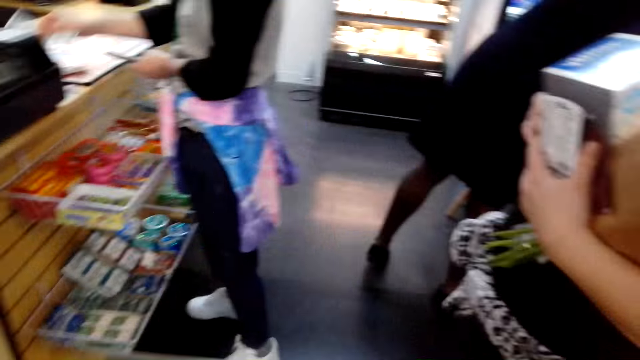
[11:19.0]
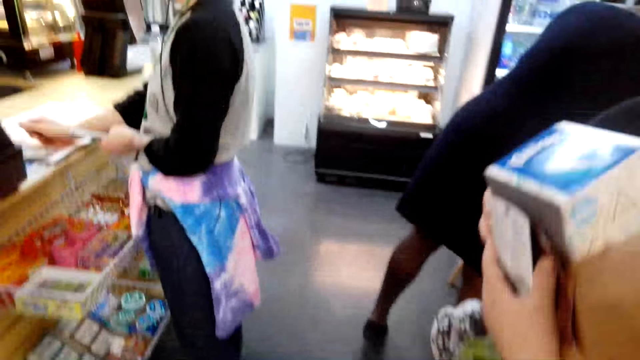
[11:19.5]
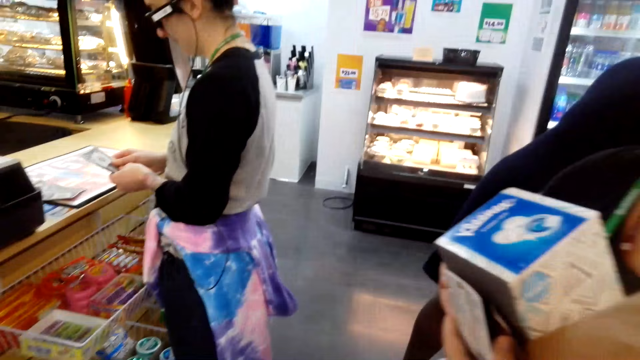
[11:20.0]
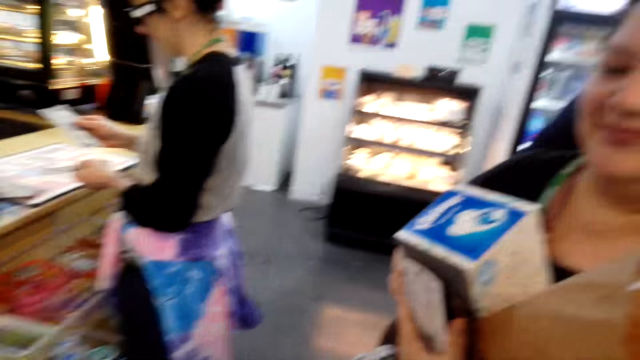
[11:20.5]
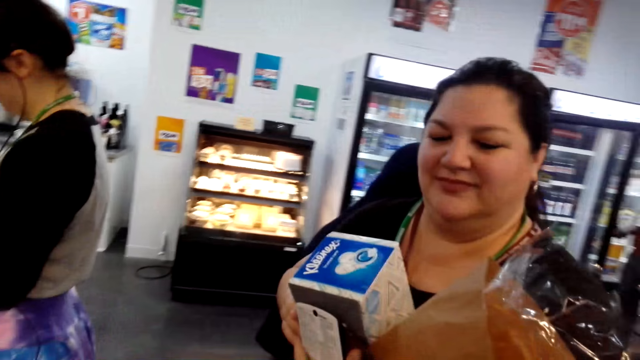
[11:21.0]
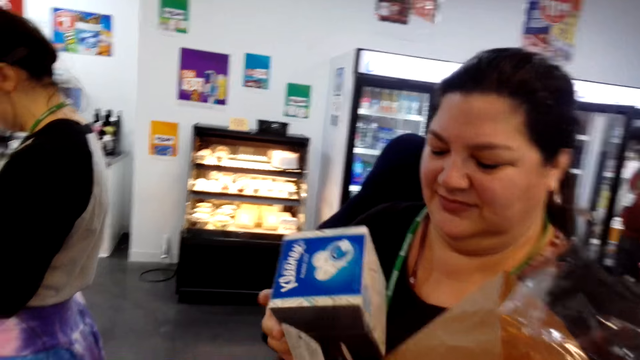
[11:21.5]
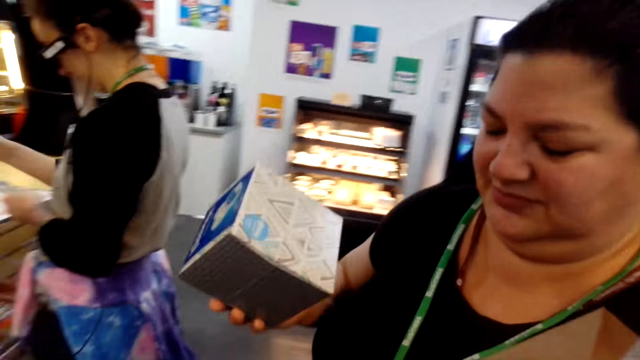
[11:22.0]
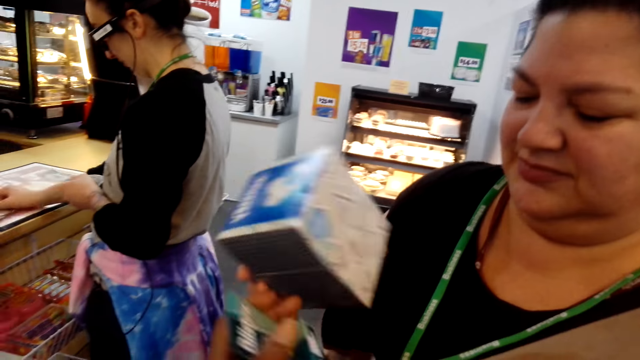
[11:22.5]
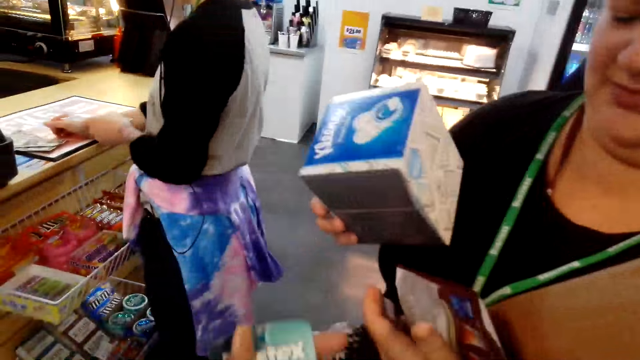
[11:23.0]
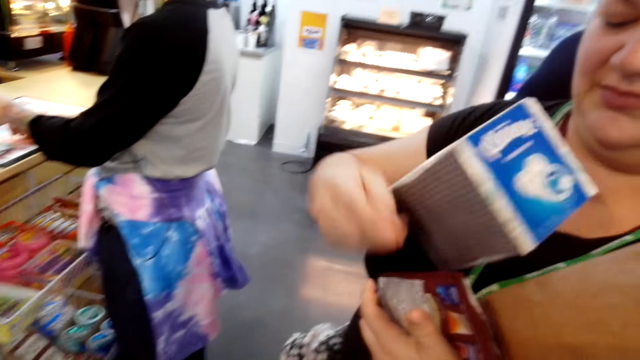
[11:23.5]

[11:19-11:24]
The camera wearer looks around. They converse with a woman. The woman pulls something. The camera wearer takes the Blistex from the woman.

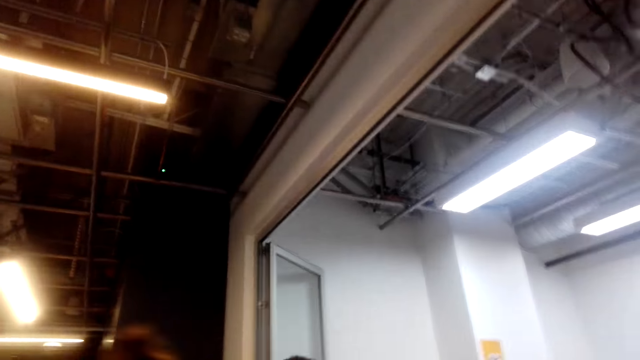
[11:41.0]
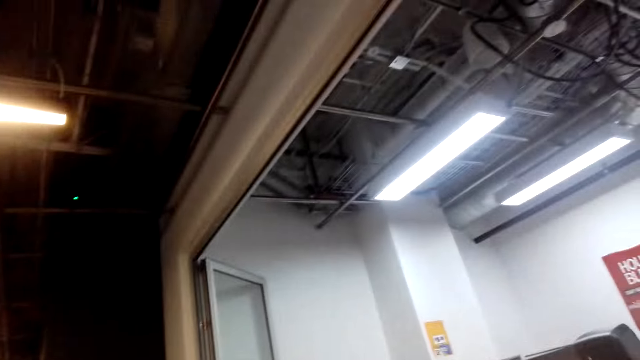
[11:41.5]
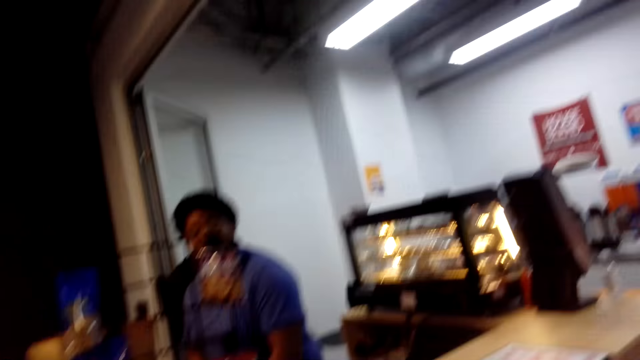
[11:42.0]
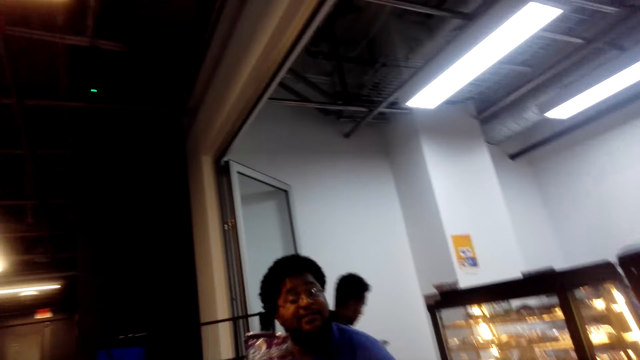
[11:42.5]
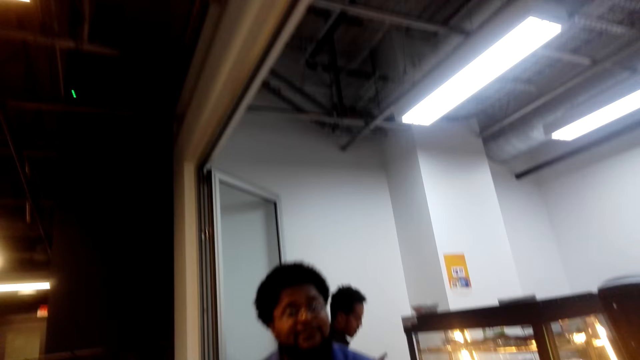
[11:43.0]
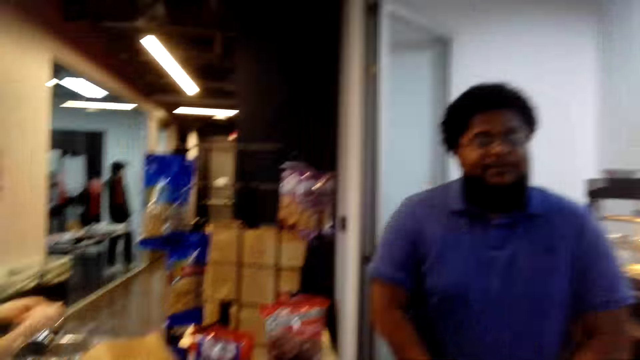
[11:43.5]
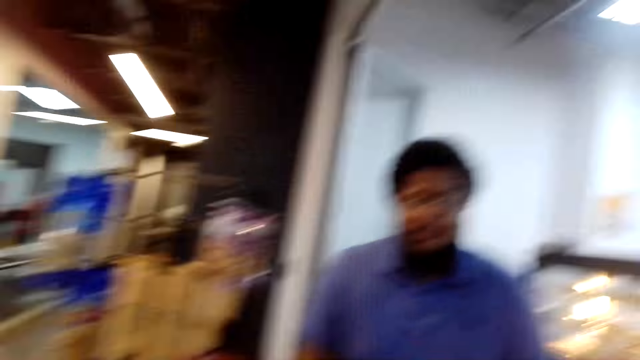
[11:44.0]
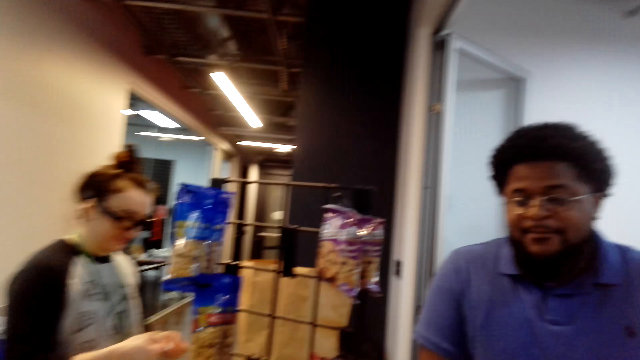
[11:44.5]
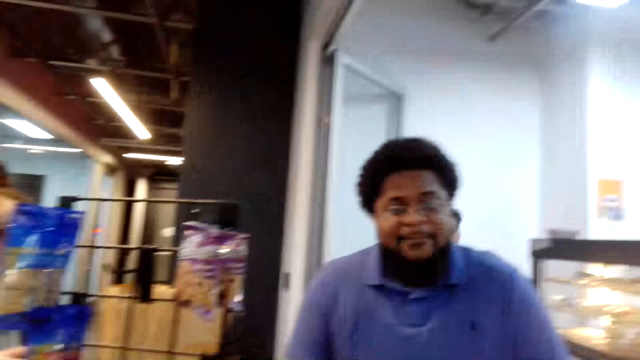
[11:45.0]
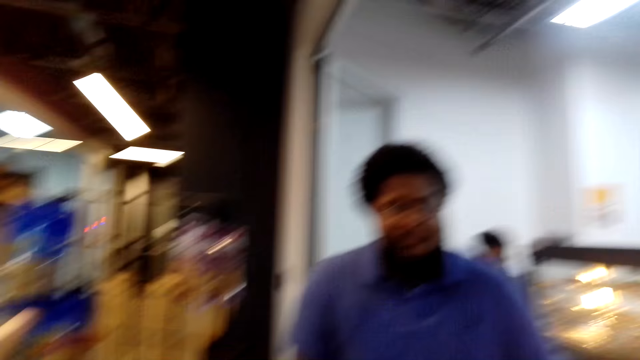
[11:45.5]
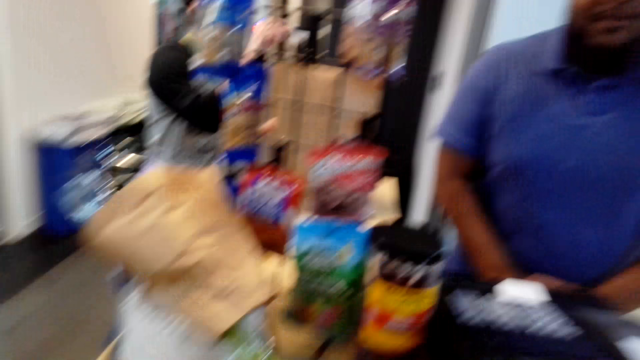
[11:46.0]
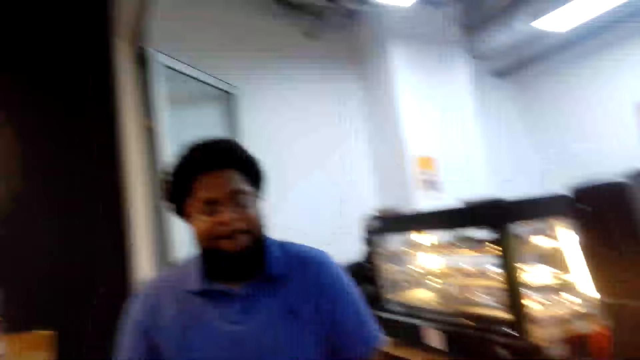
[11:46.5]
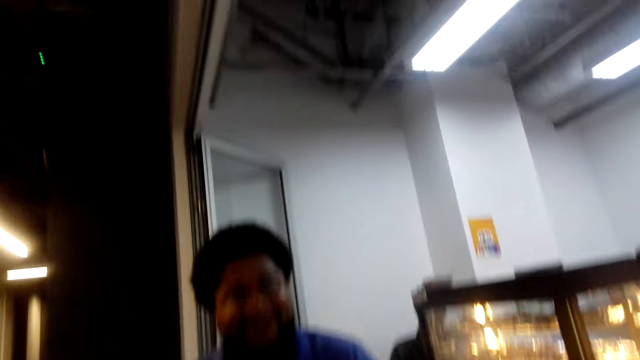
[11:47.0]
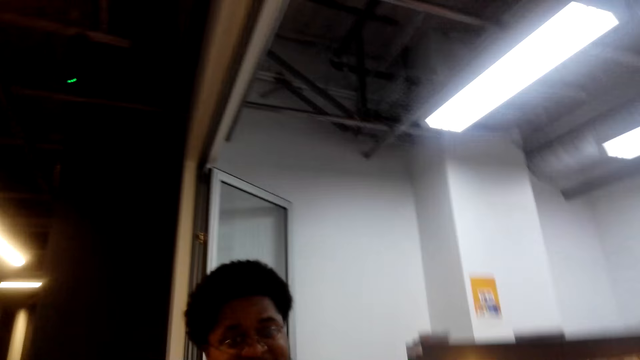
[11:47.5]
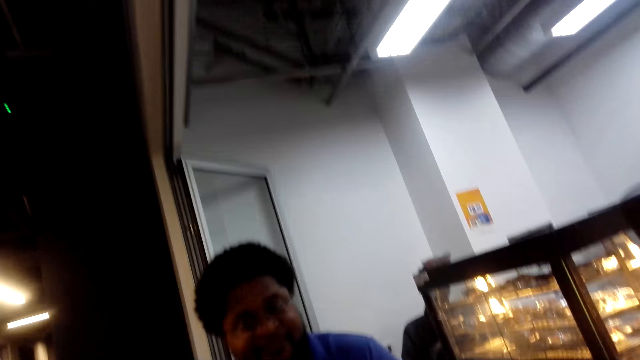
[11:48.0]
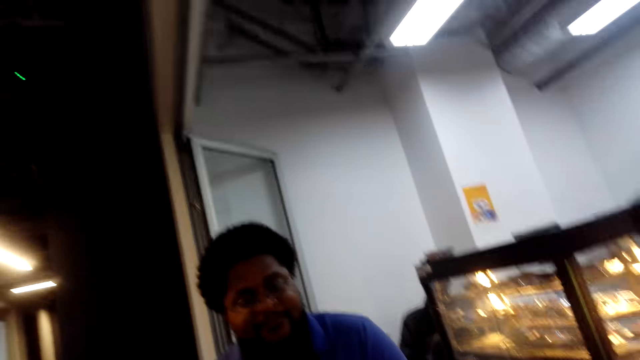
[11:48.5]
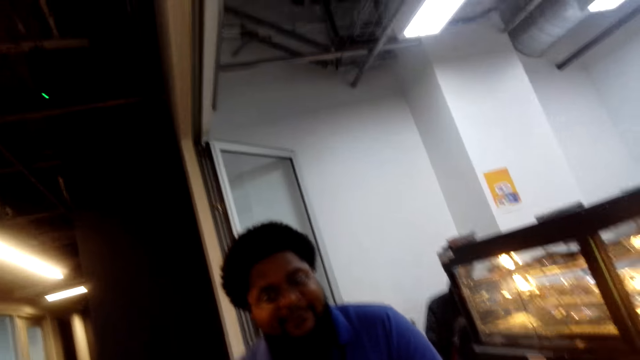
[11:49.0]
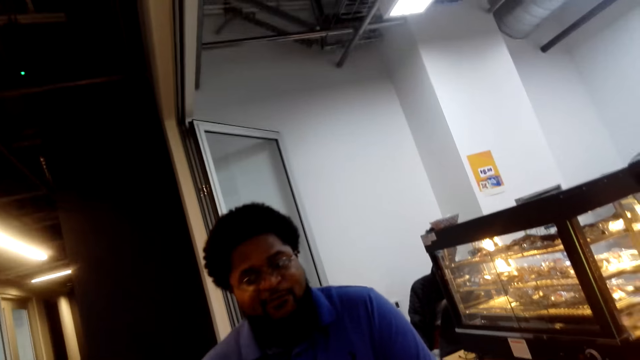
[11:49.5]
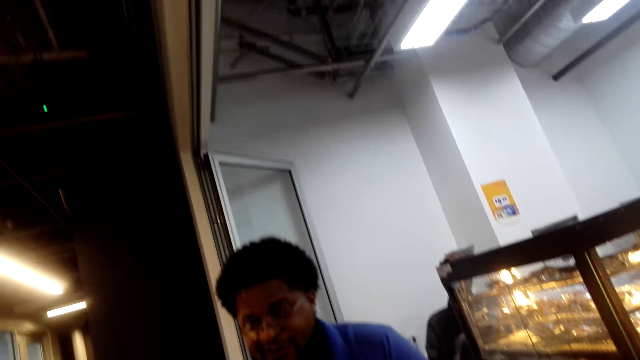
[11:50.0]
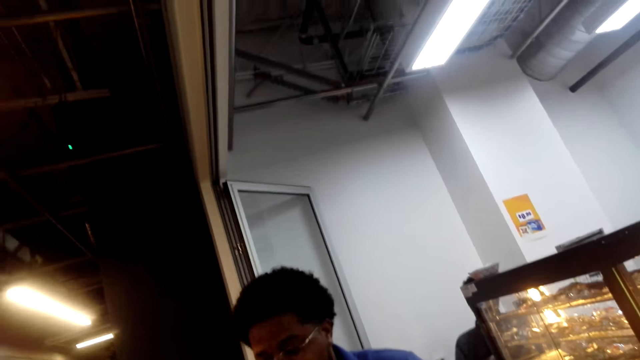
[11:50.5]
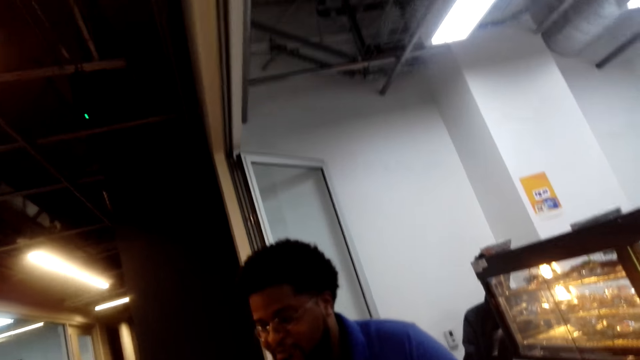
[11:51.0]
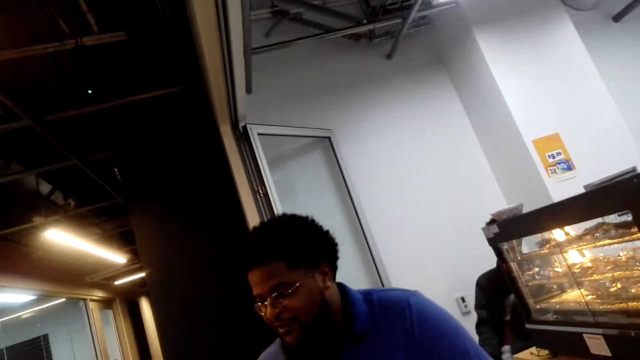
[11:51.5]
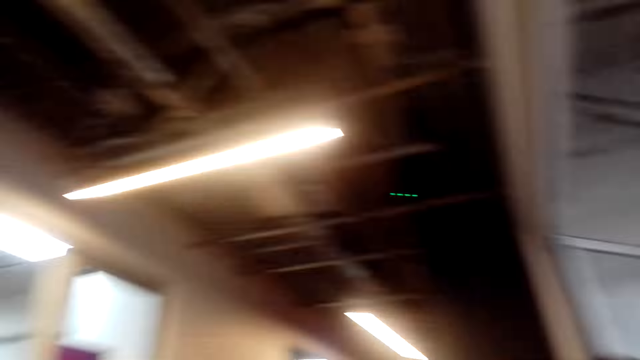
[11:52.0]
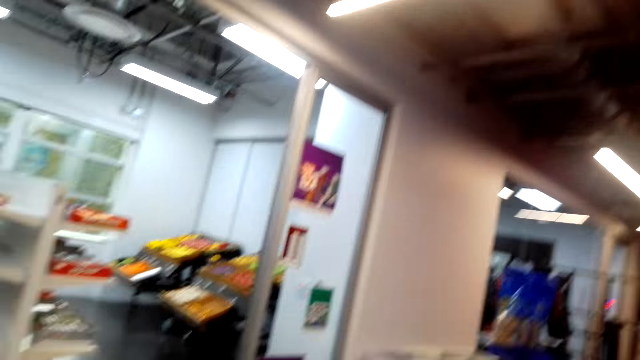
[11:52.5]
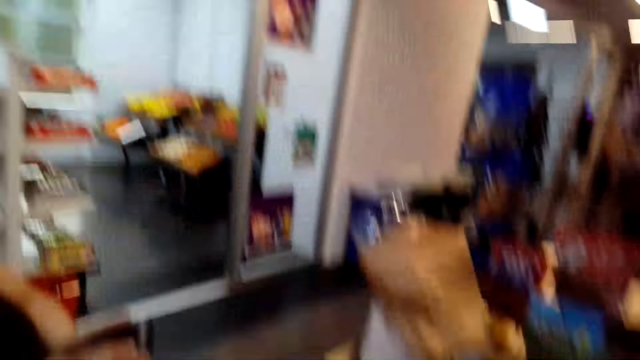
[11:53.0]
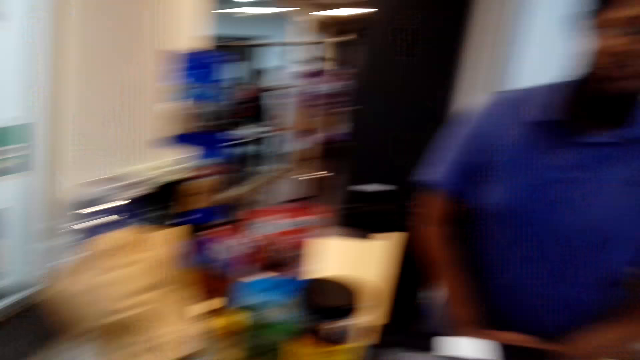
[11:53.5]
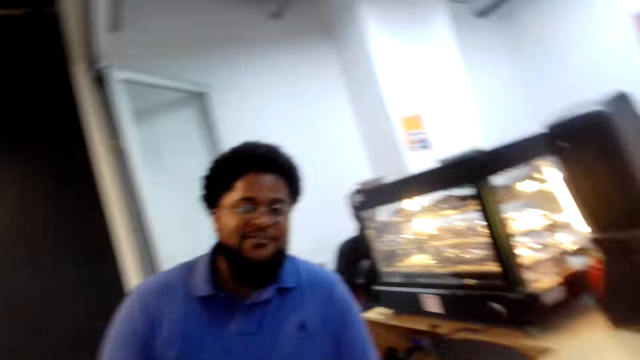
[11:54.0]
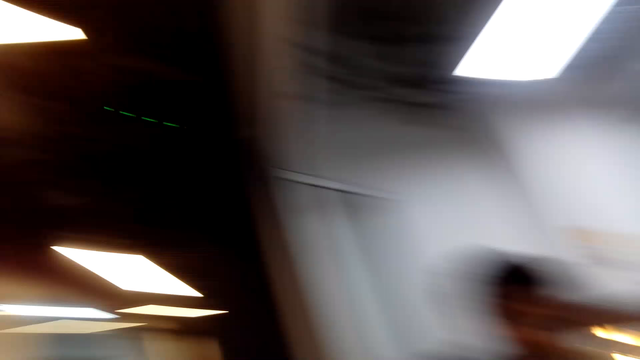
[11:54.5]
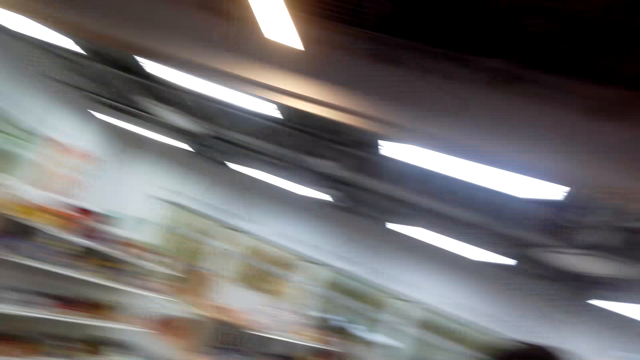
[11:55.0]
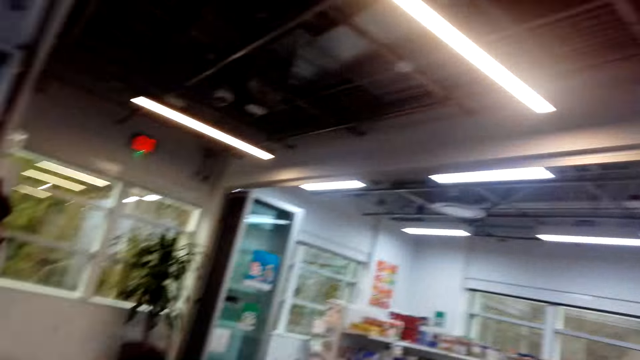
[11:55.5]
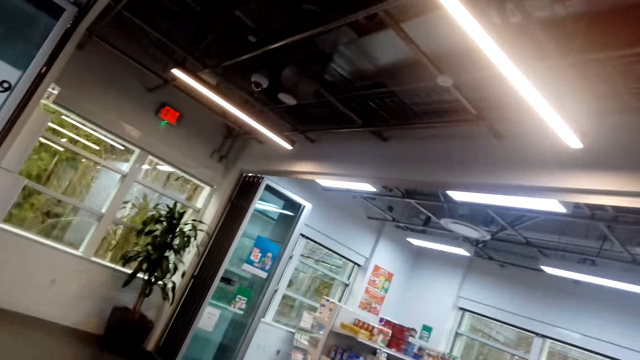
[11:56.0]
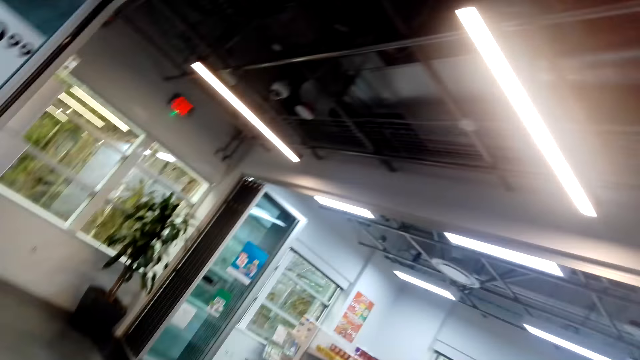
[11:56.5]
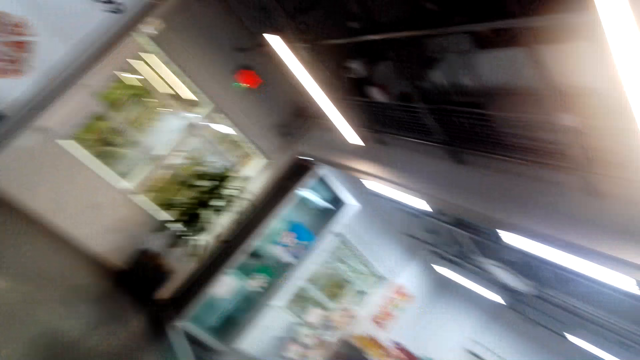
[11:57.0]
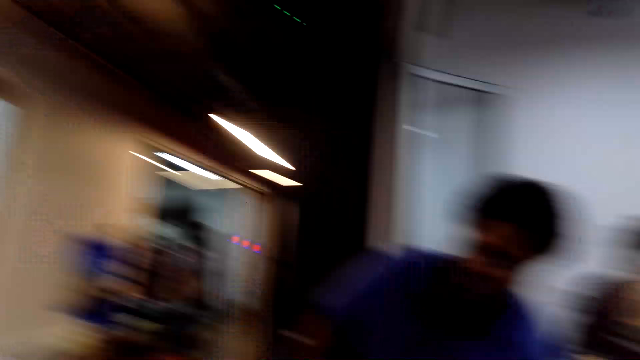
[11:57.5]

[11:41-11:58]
A lady converses with a man. The man converses with the camera wearer. The camera wearer looks around. They converse with the man. They look around.
